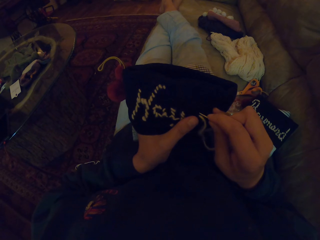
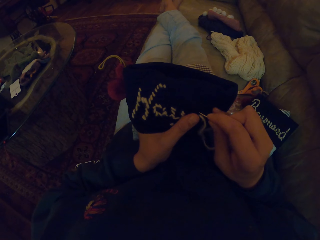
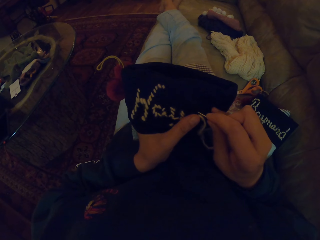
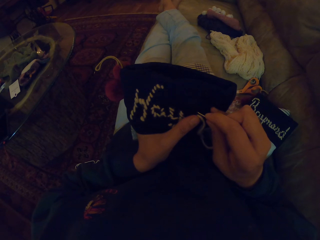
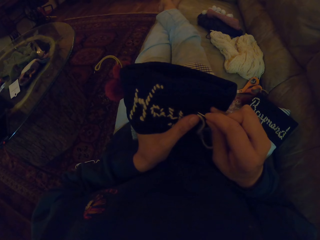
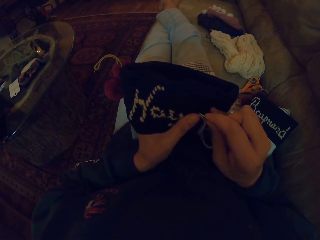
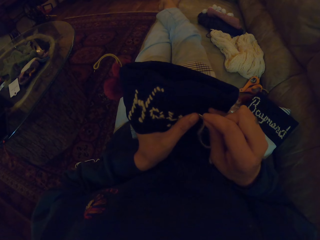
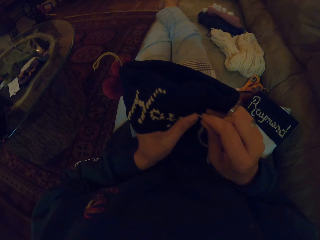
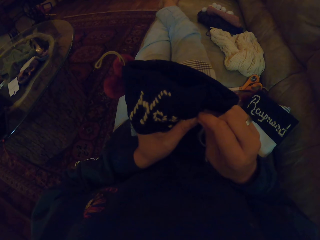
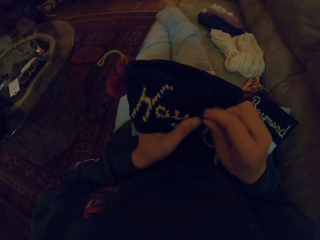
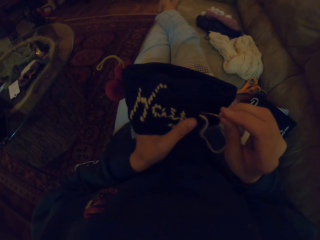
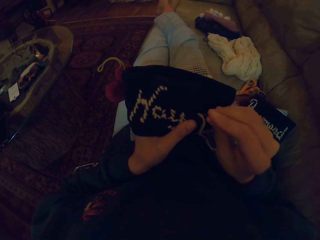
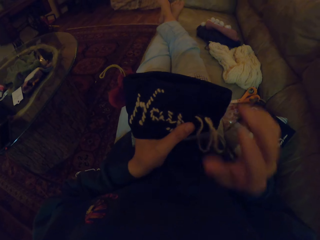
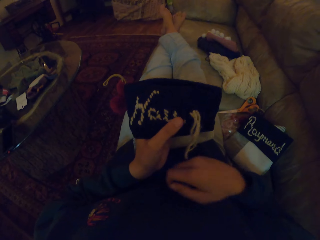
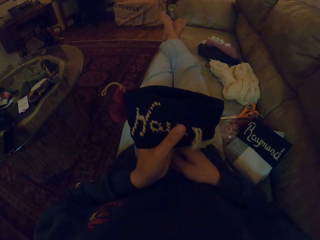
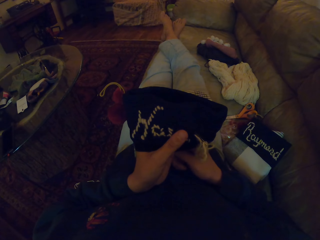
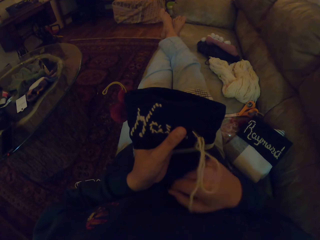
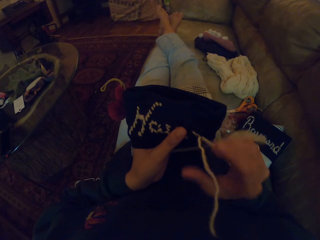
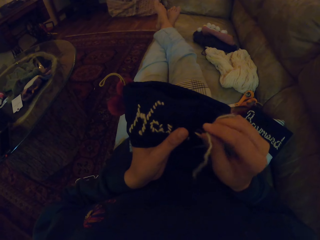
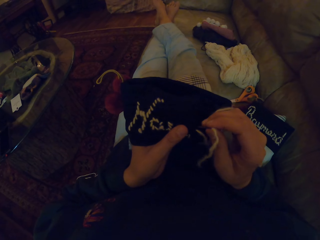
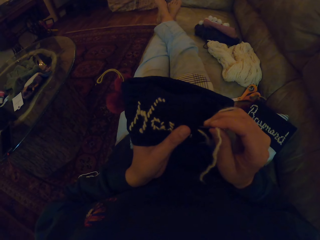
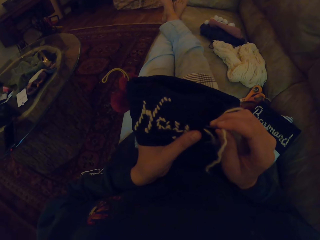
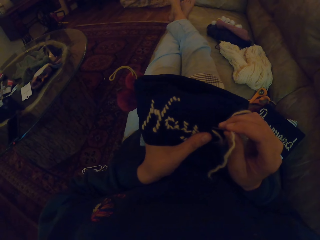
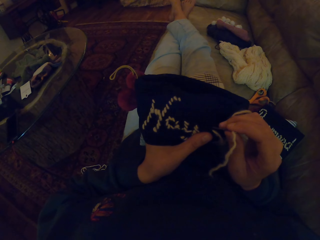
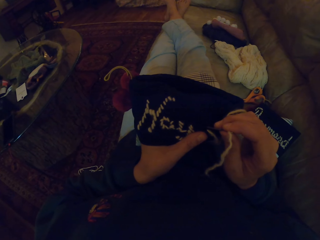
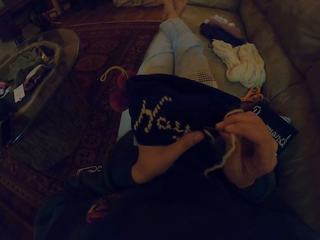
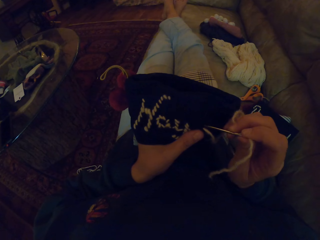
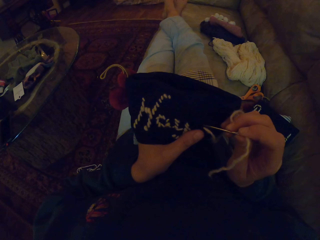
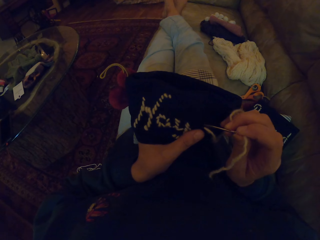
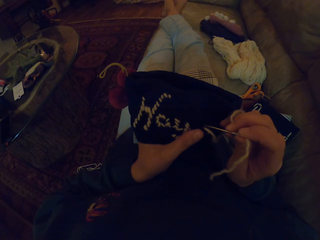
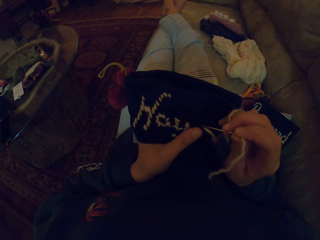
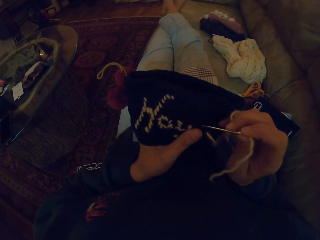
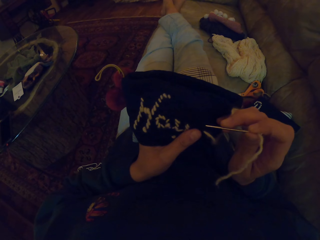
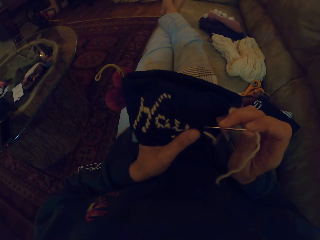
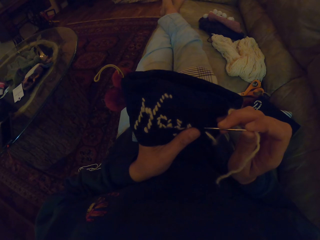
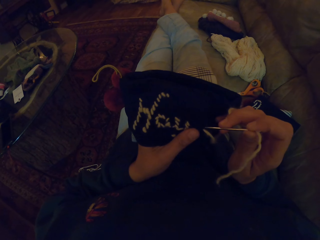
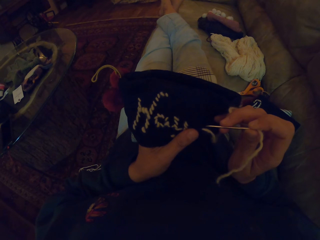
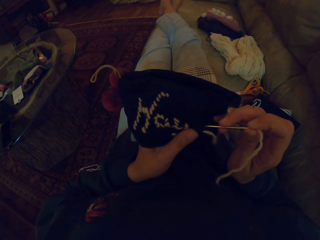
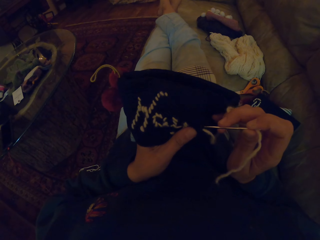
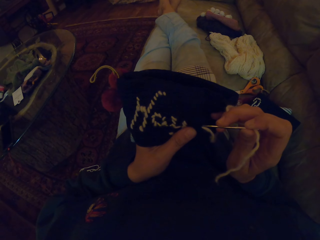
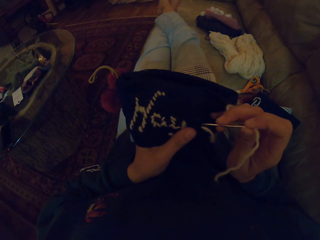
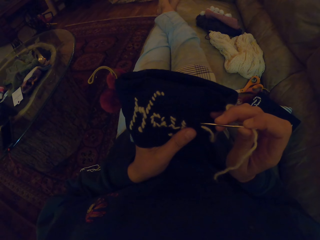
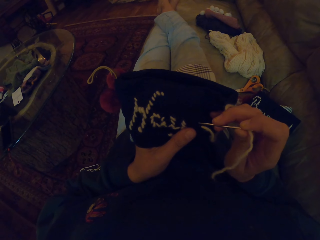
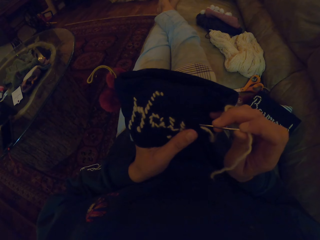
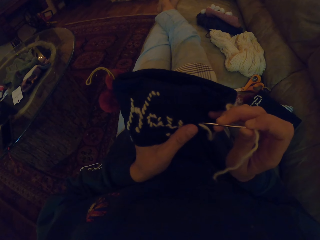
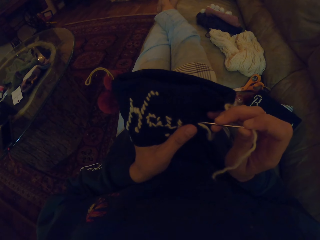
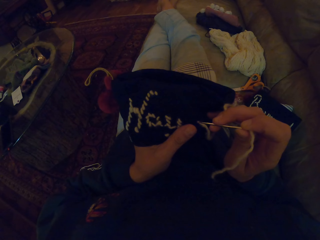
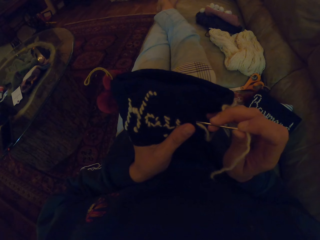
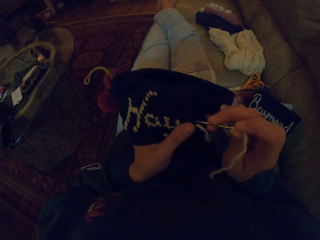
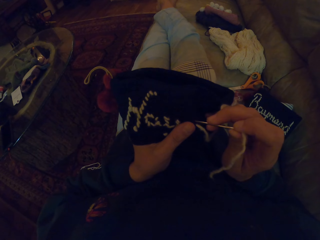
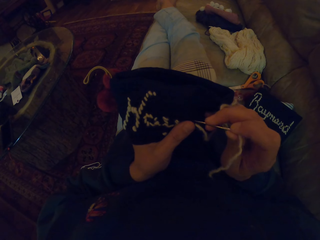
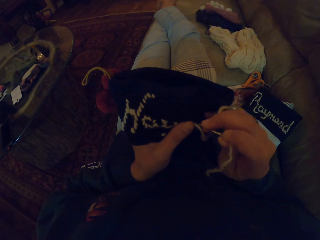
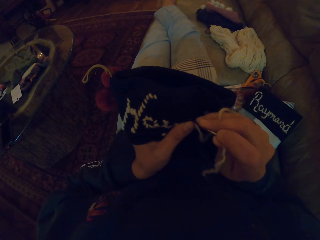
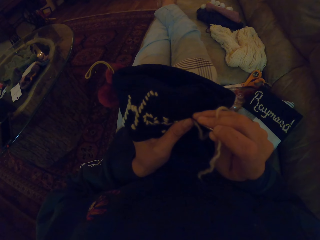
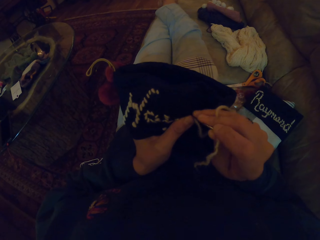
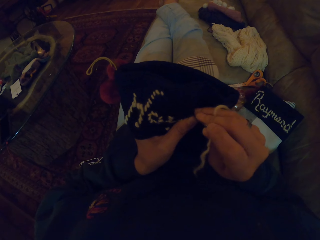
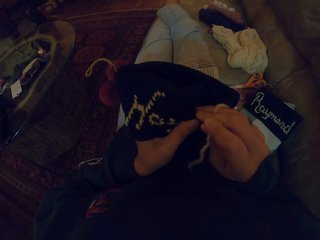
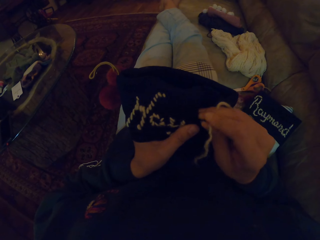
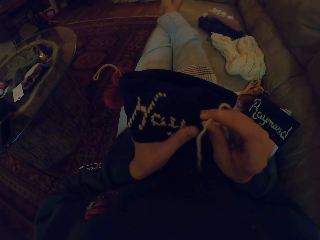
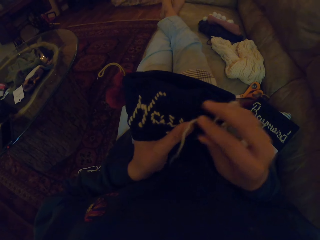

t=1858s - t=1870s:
The camera wearer adjusts a thread on a needle.

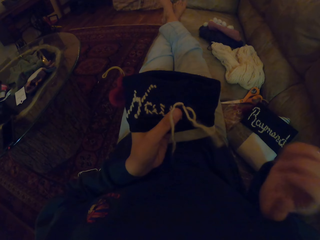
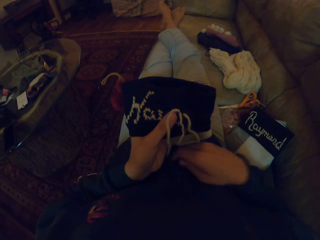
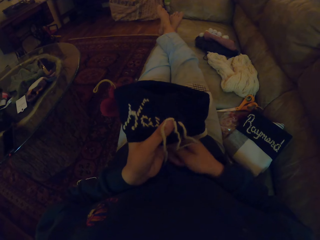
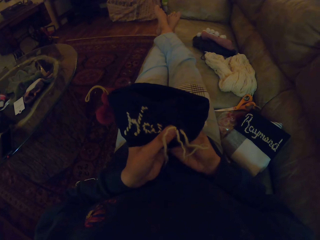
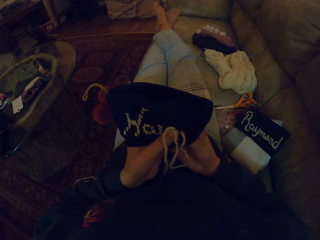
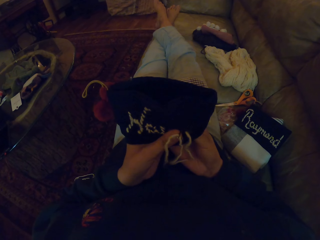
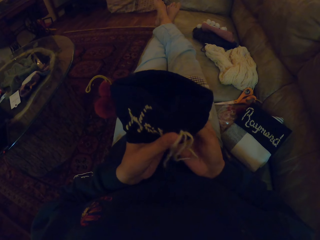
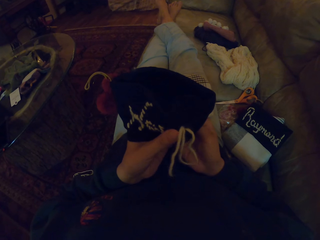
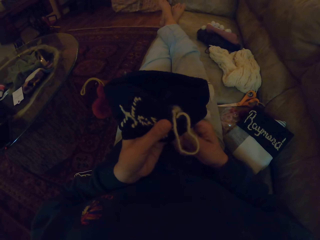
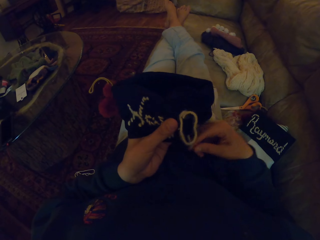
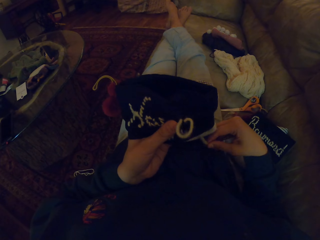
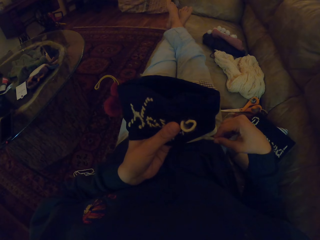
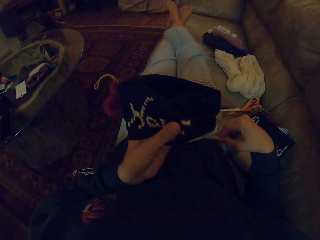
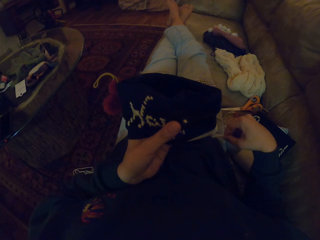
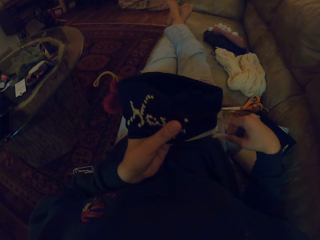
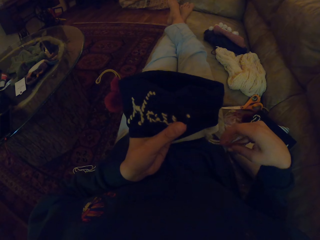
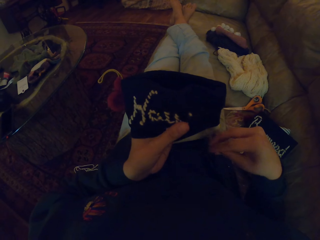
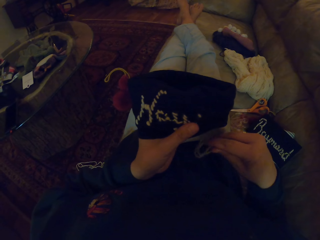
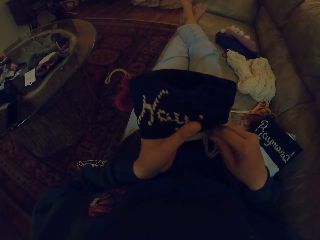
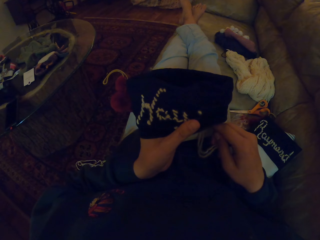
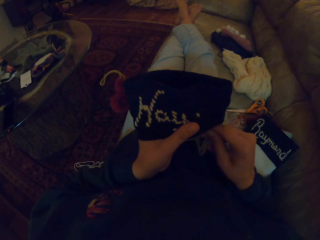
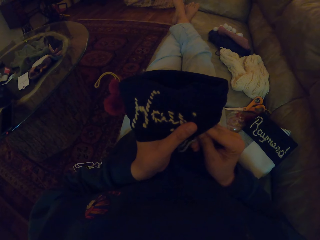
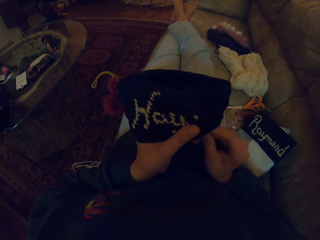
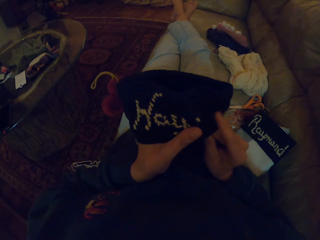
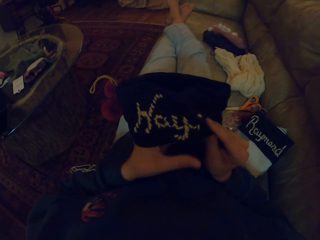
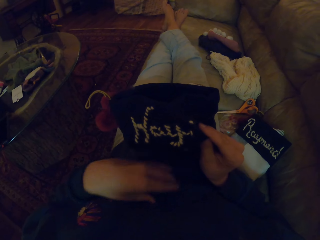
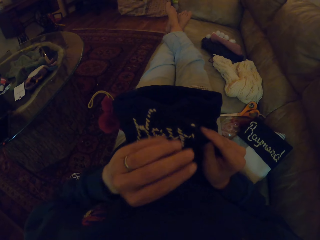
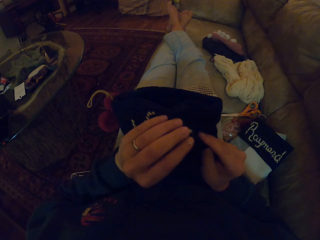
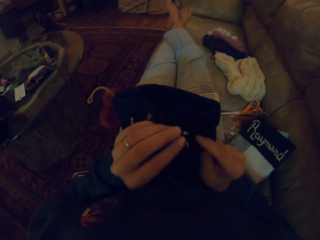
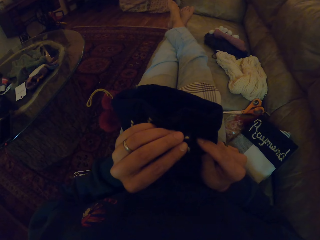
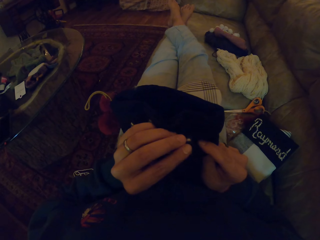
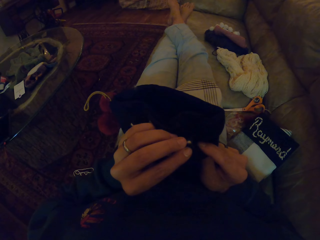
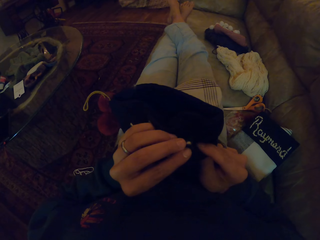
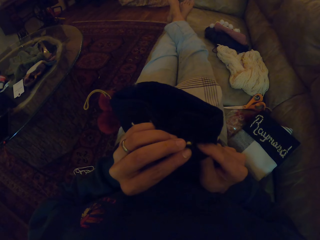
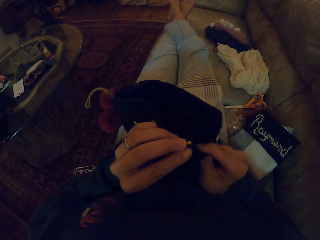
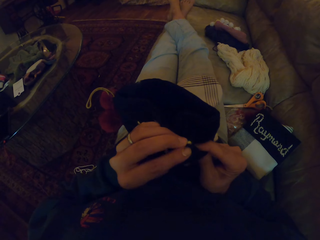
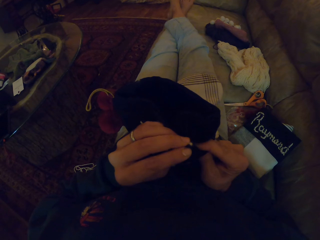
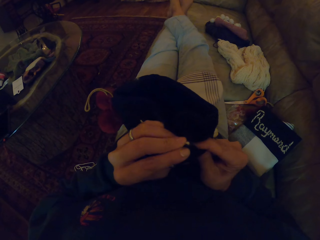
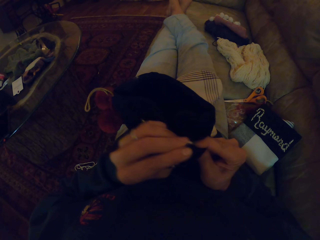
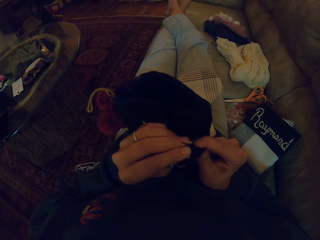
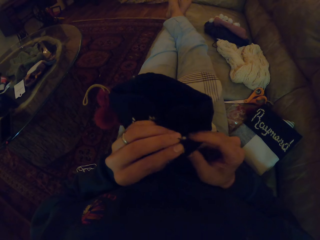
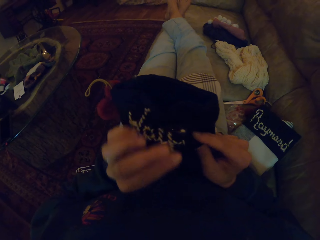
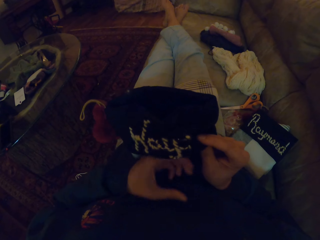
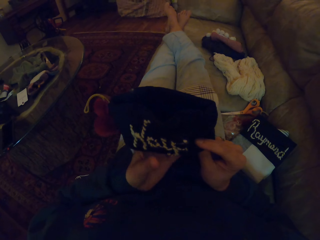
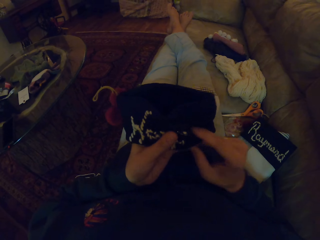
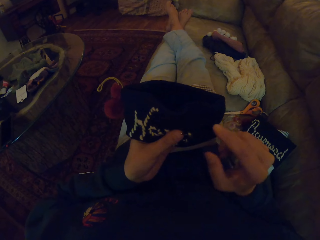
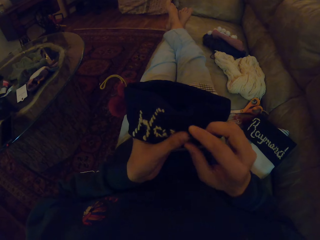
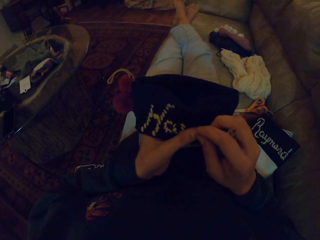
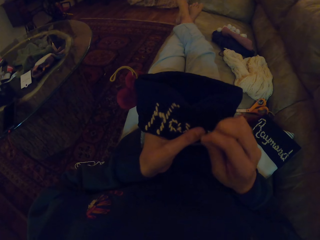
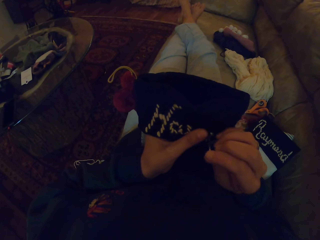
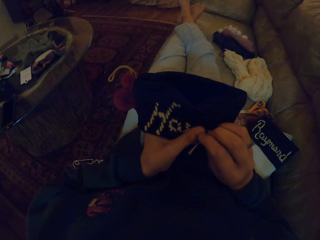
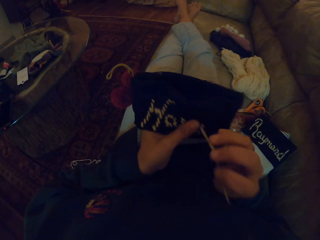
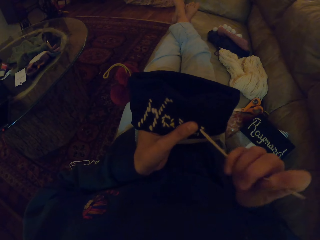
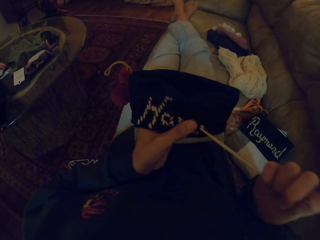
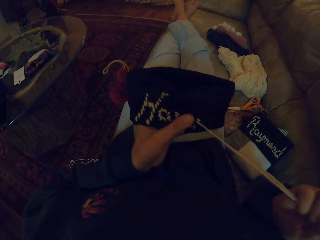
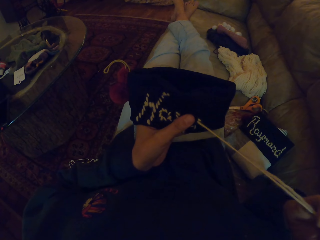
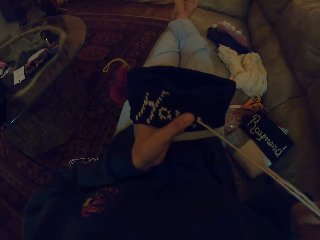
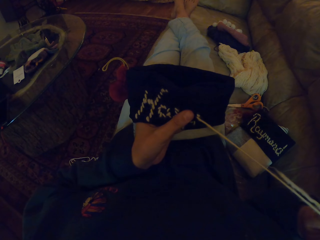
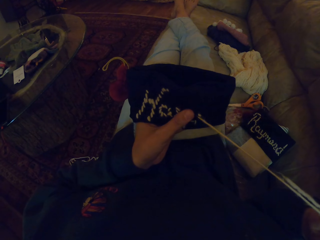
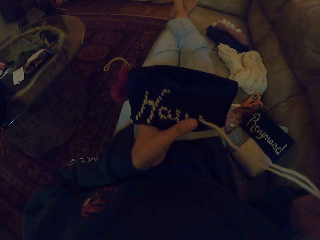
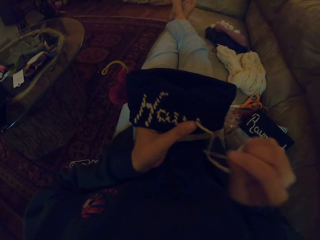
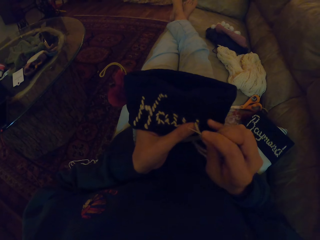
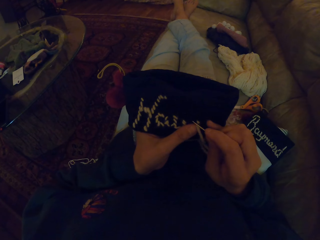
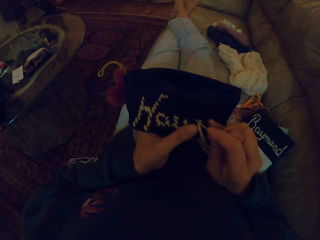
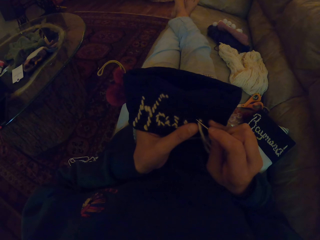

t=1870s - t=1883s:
The camera wearer adjusts a thread. They adjust a cloth. They knit the cloth with a needle. They adjust the cloth.
